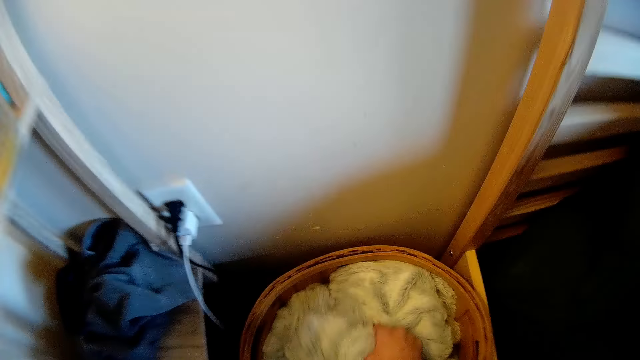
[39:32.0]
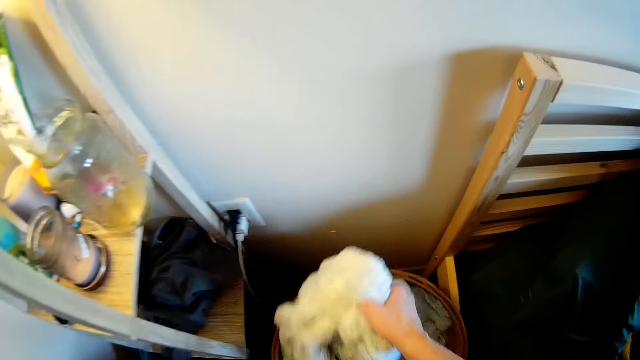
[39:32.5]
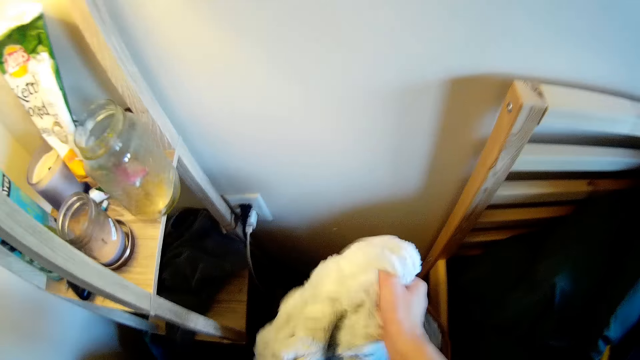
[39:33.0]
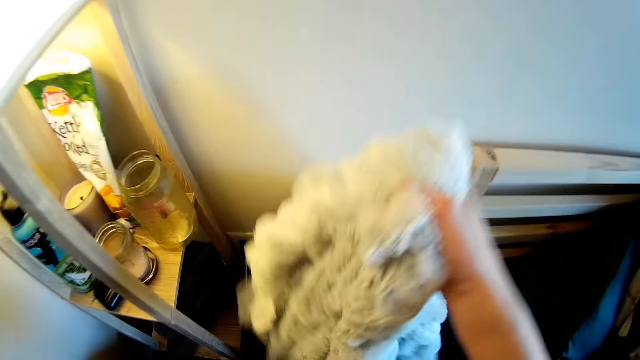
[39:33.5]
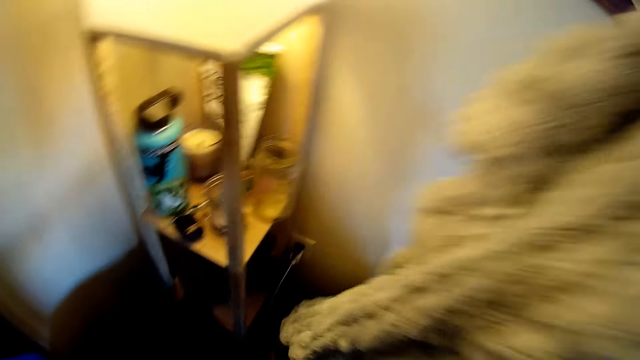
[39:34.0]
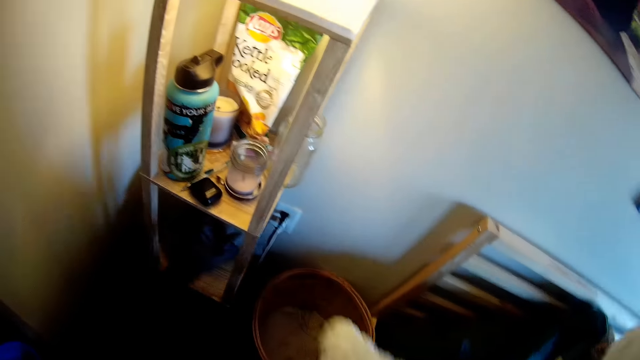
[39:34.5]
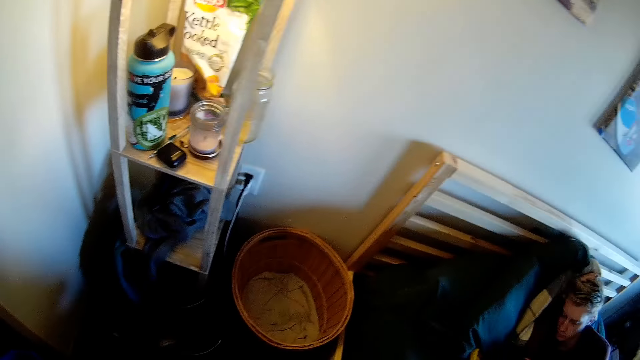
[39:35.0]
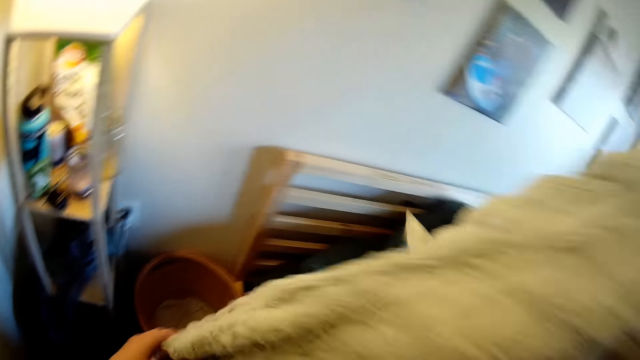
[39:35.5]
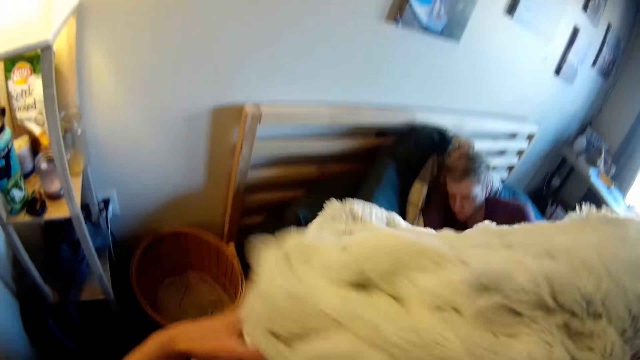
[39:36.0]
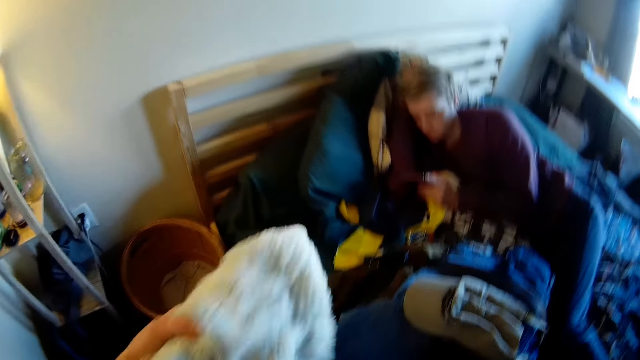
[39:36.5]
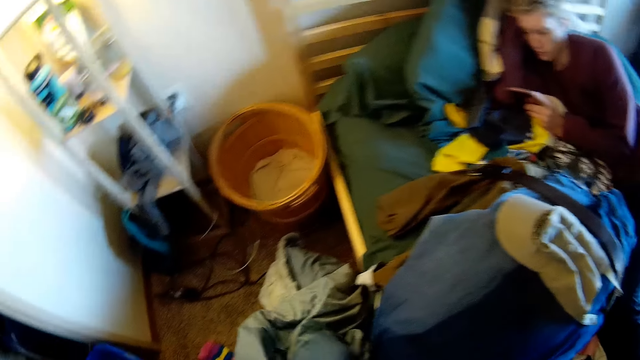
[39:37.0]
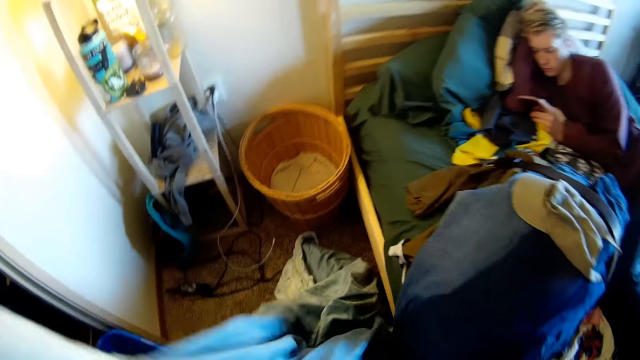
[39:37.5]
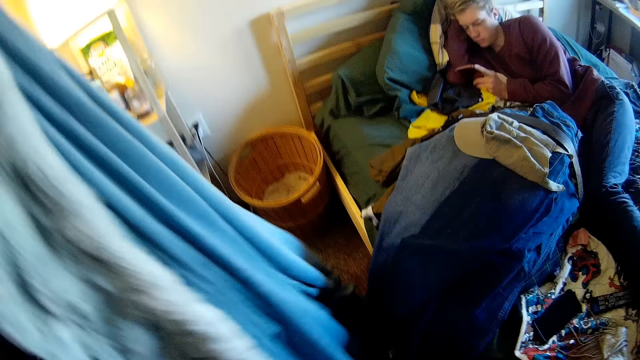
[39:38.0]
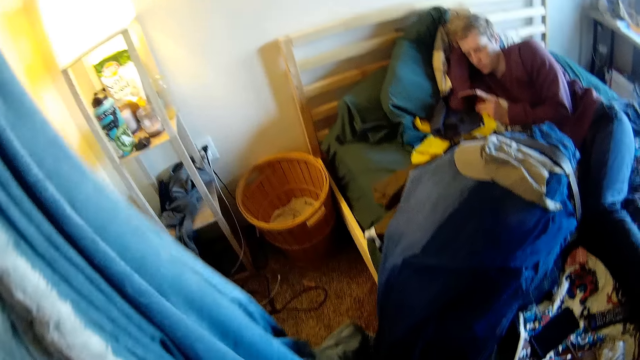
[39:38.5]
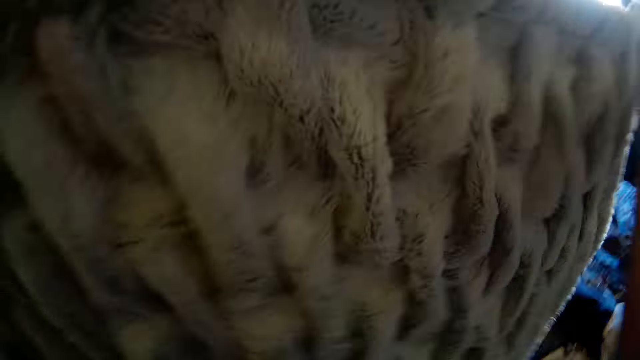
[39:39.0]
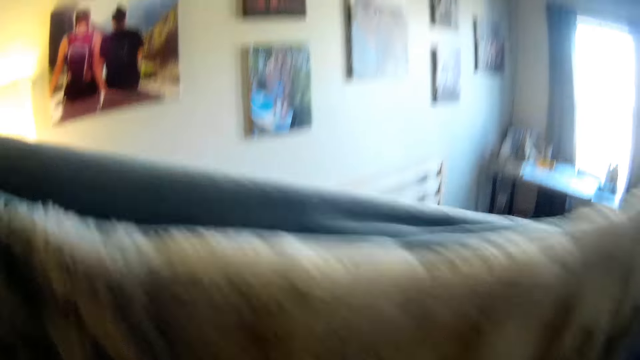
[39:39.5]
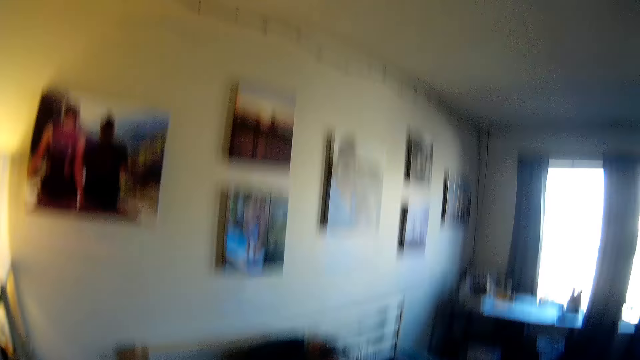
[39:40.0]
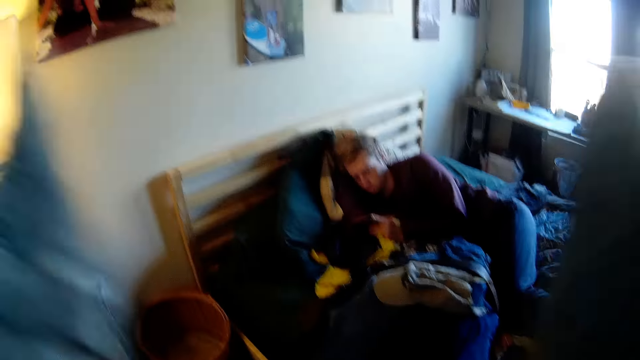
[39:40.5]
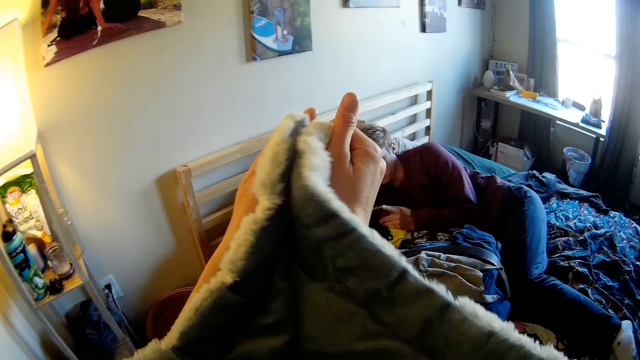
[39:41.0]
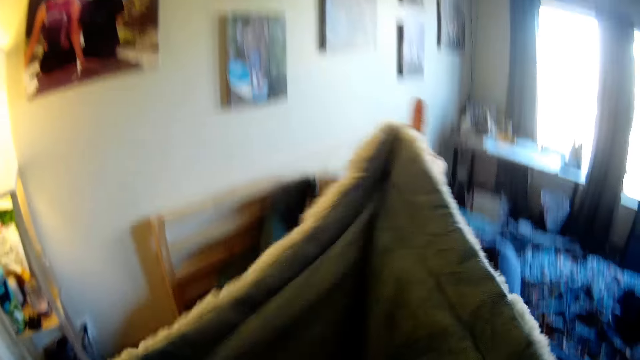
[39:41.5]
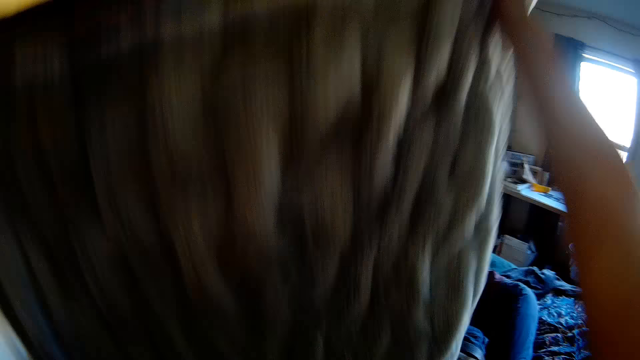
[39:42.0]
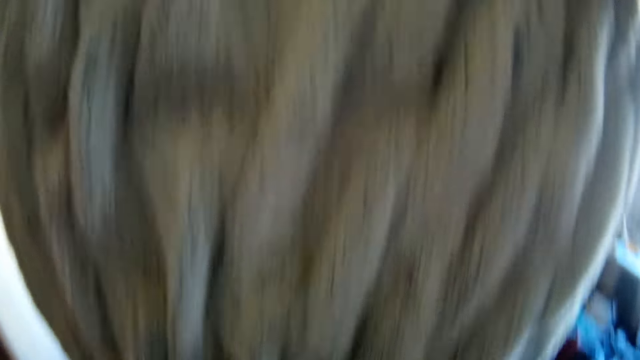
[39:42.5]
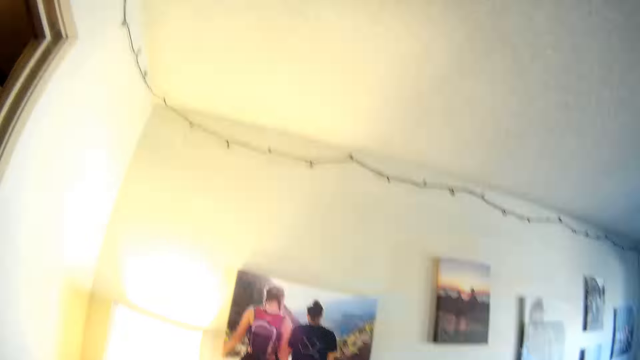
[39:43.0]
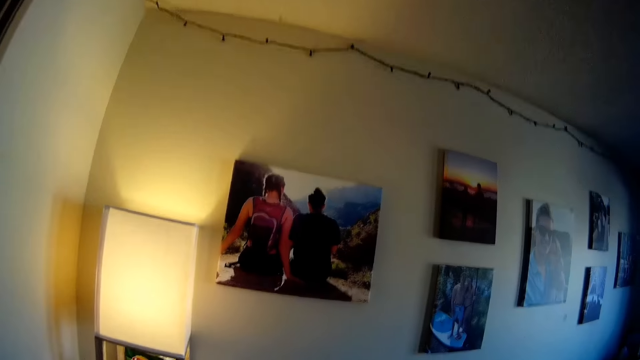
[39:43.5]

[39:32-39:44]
The camera wearer picks a blanket in the basket by the side of the bed. They fold the blanket.

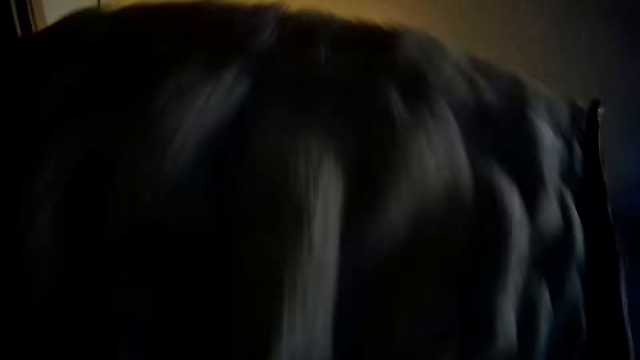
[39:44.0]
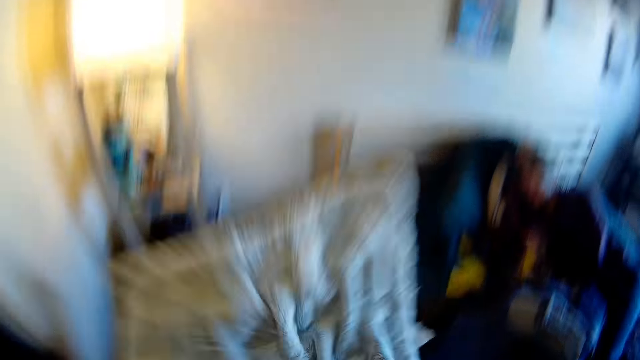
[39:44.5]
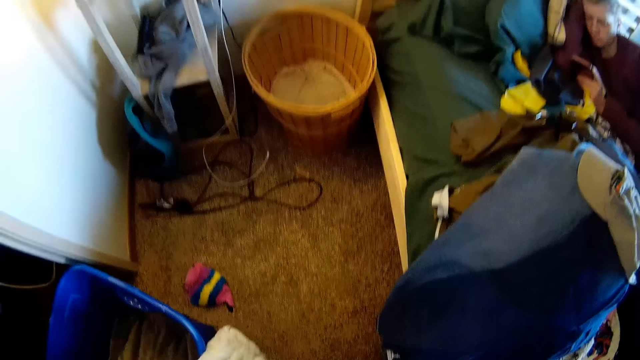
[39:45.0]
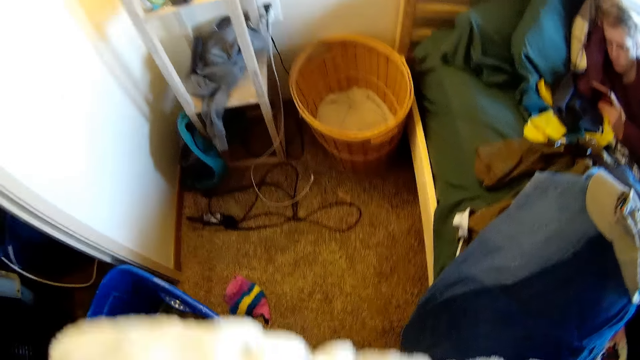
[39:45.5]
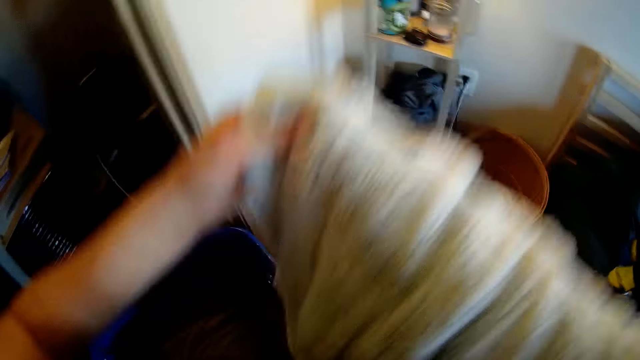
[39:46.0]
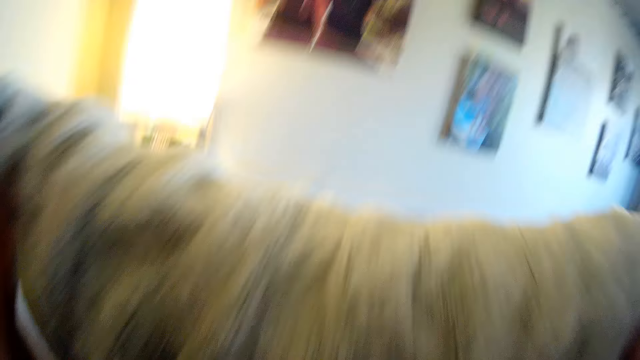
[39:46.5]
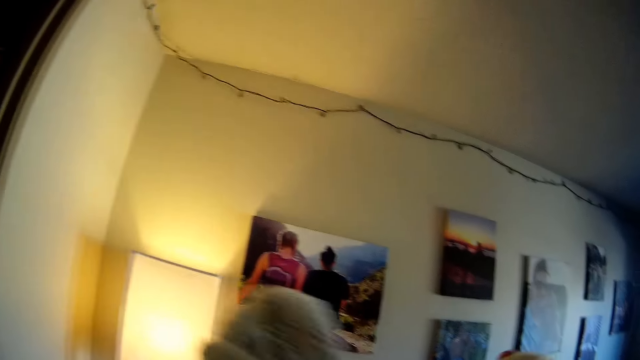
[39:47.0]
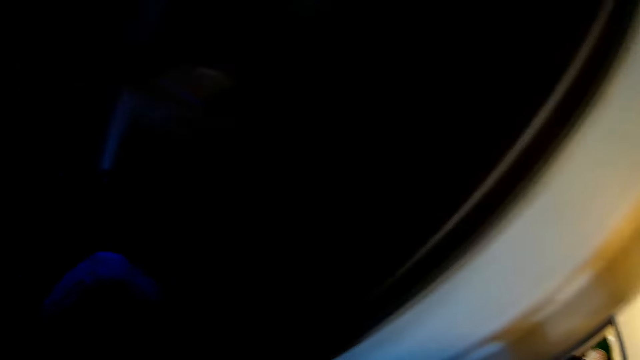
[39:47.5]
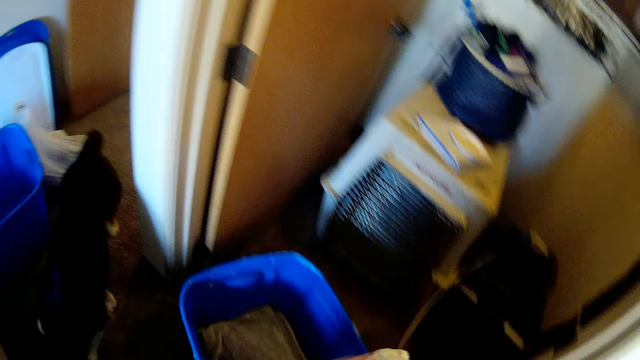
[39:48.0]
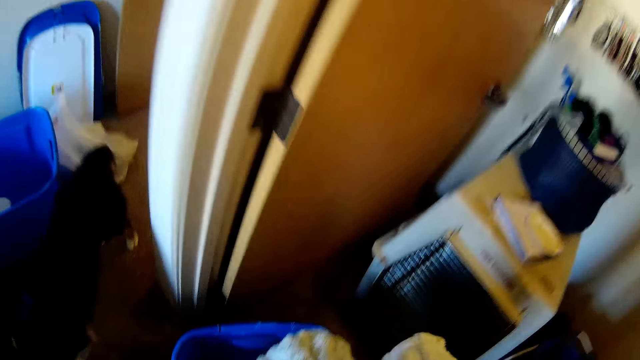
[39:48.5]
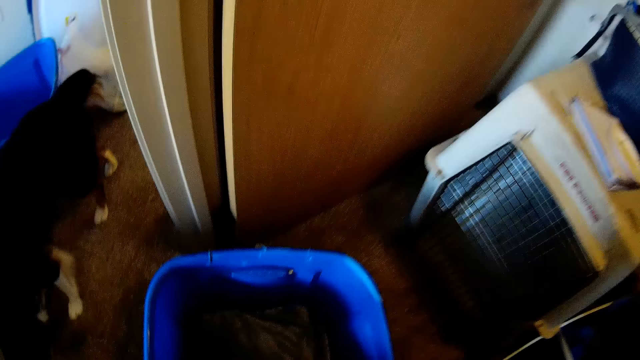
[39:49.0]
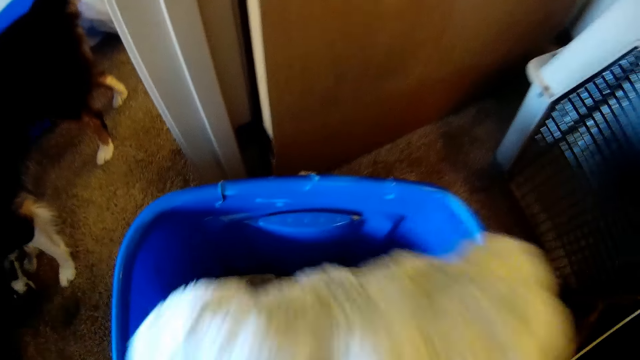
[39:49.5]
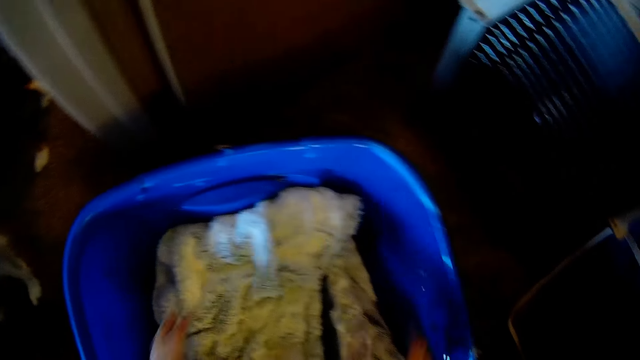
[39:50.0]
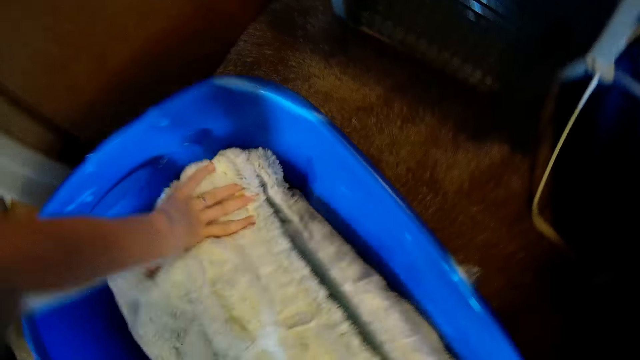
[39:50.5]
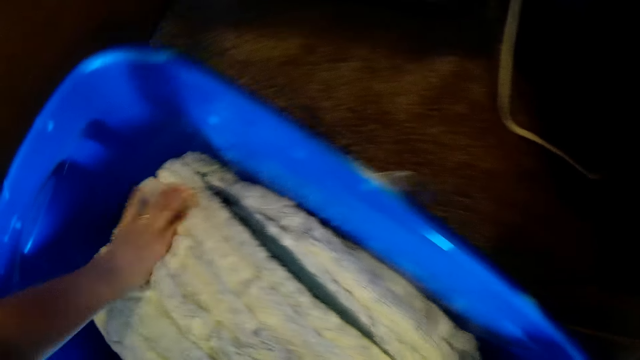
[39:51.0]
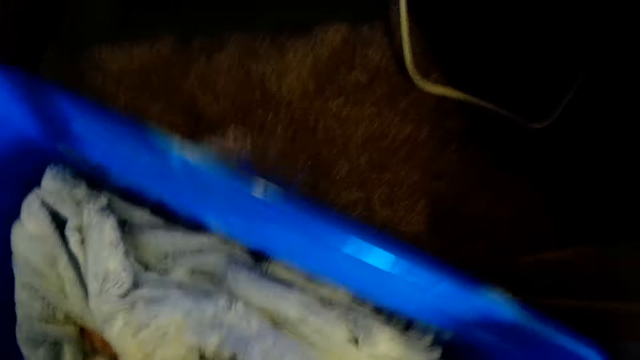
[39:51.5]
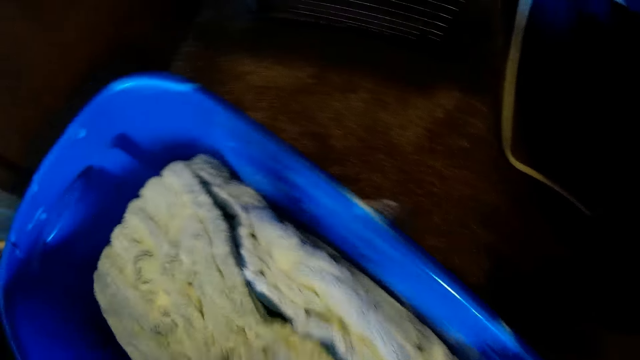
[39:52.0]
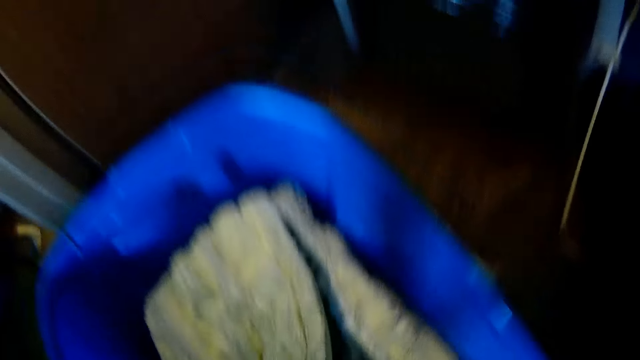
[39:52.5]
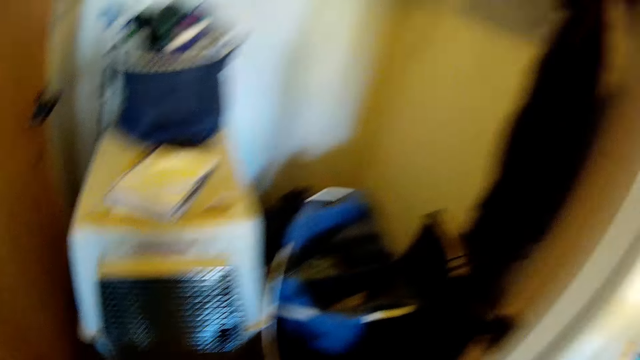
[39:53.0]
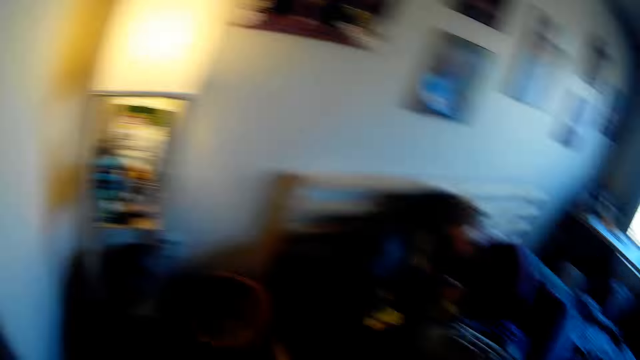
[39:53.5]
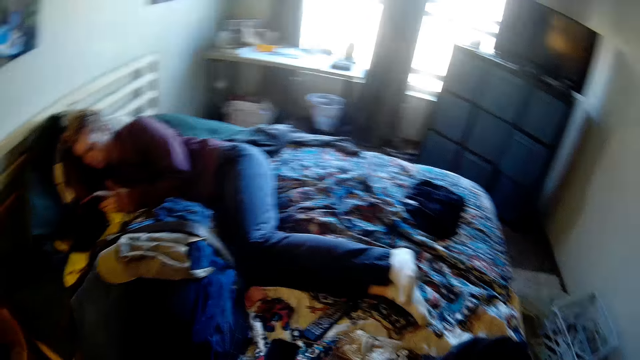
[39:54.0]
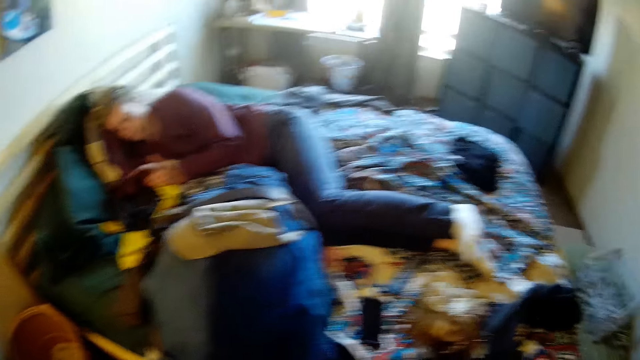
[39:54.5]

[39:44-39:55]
The camera wearer folds the blanket and puts it in a basket. They press down the blanket.
